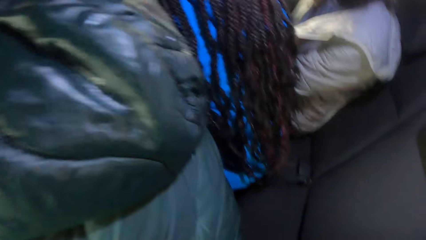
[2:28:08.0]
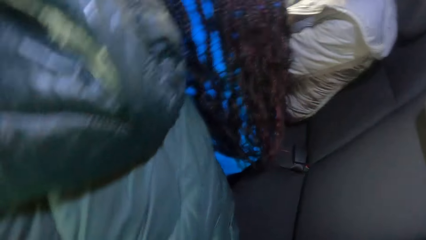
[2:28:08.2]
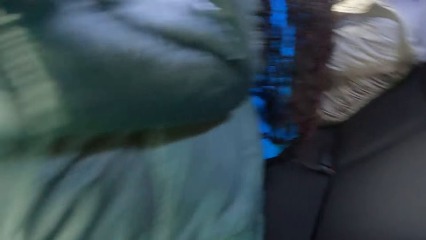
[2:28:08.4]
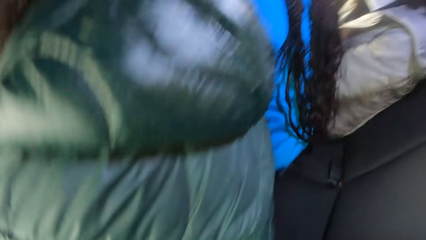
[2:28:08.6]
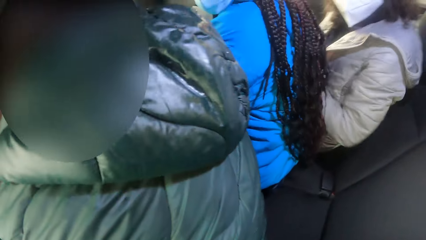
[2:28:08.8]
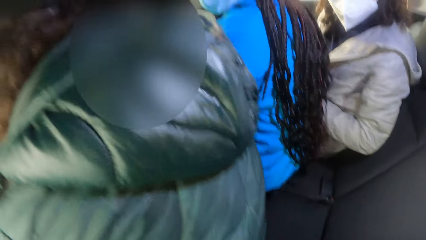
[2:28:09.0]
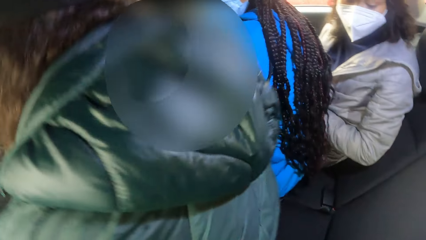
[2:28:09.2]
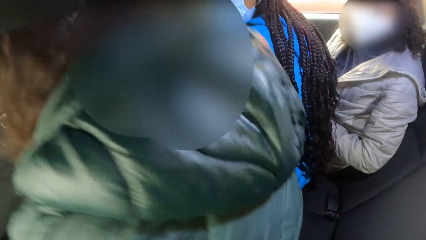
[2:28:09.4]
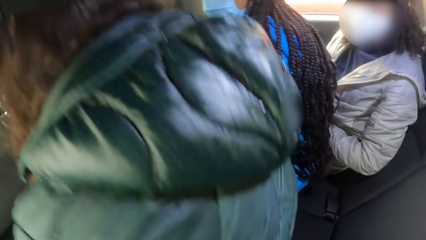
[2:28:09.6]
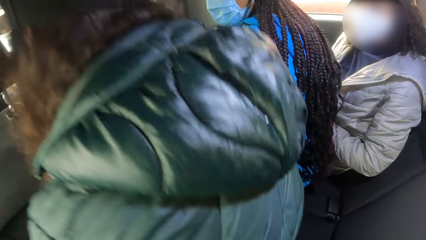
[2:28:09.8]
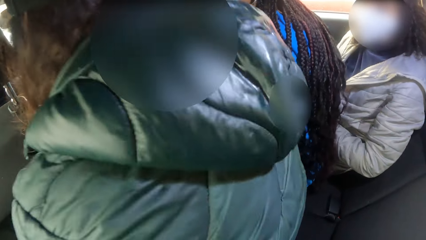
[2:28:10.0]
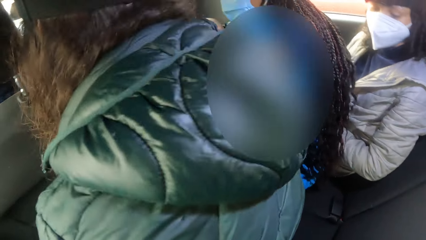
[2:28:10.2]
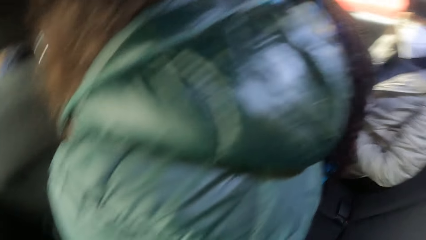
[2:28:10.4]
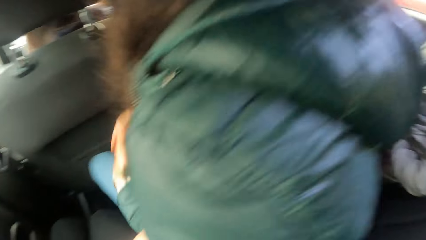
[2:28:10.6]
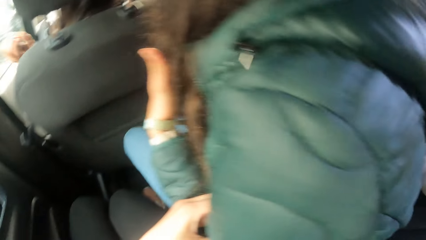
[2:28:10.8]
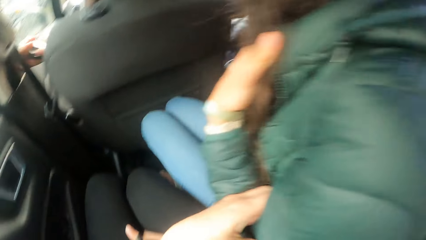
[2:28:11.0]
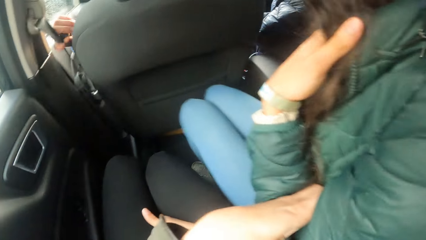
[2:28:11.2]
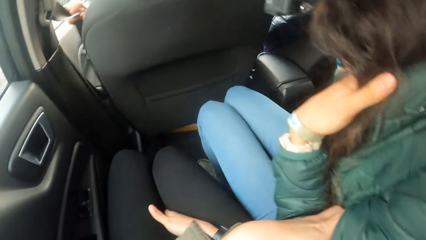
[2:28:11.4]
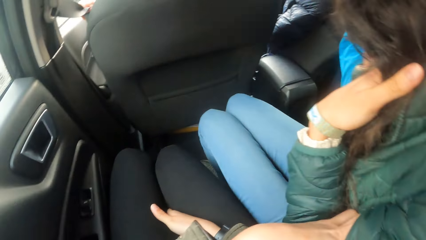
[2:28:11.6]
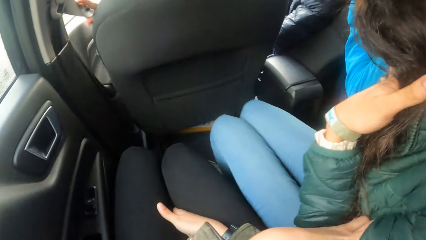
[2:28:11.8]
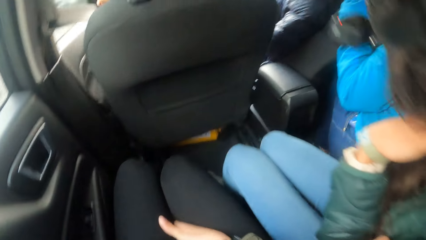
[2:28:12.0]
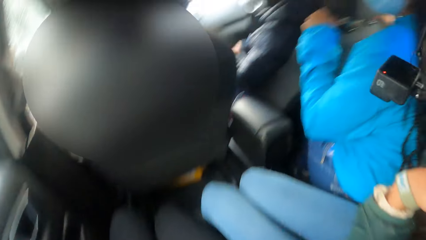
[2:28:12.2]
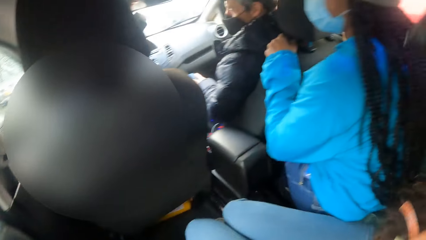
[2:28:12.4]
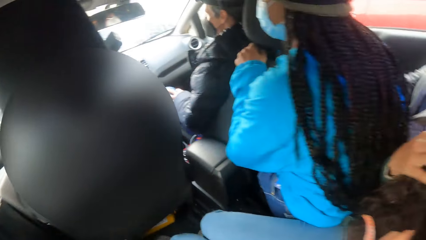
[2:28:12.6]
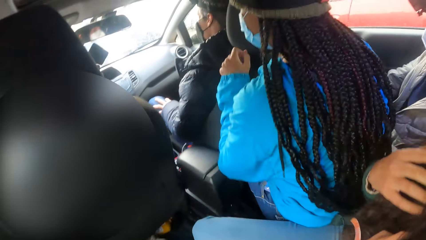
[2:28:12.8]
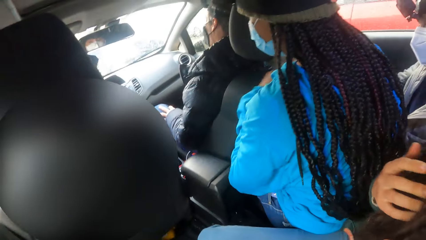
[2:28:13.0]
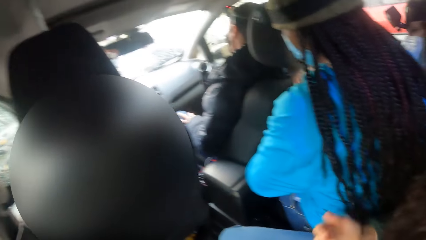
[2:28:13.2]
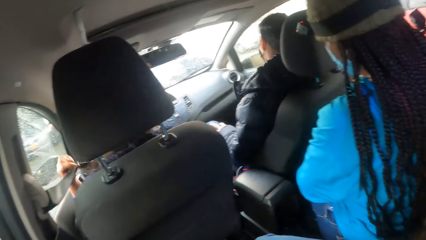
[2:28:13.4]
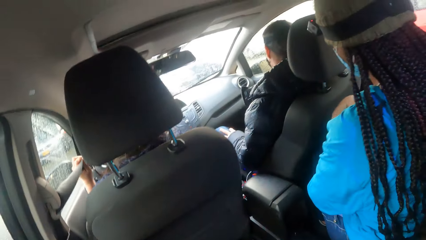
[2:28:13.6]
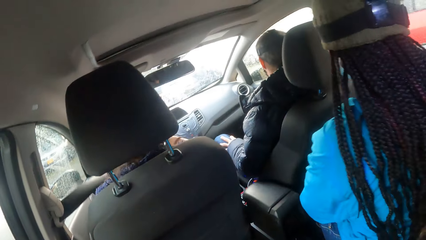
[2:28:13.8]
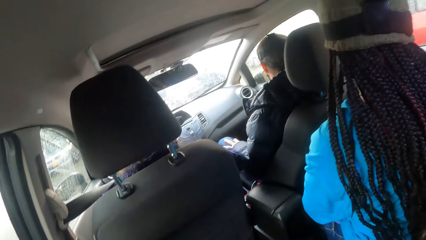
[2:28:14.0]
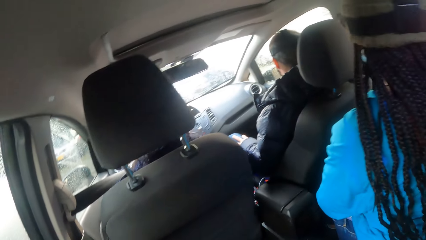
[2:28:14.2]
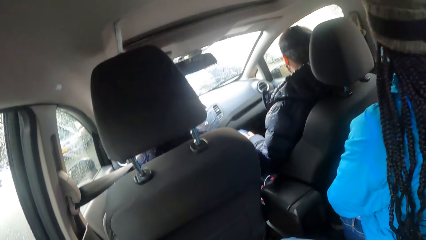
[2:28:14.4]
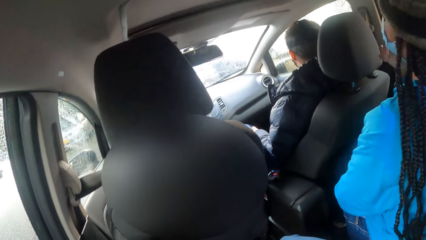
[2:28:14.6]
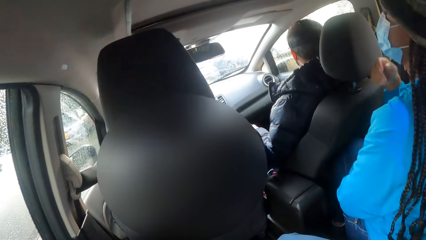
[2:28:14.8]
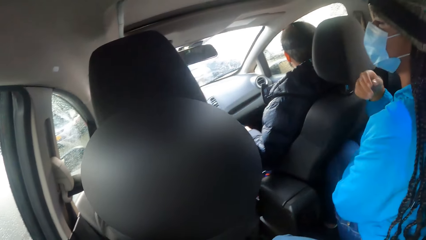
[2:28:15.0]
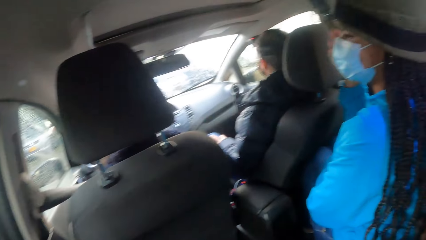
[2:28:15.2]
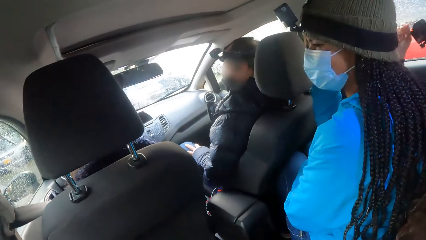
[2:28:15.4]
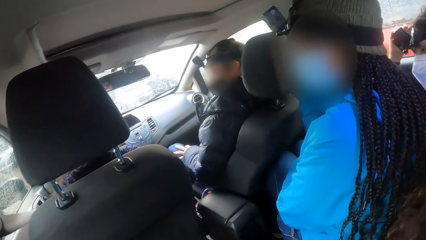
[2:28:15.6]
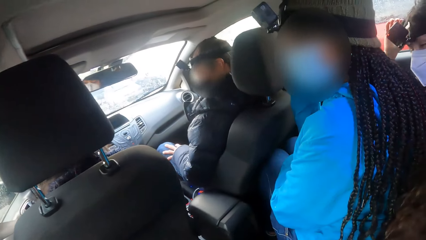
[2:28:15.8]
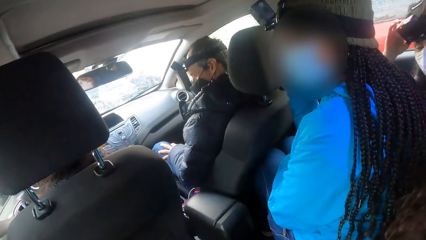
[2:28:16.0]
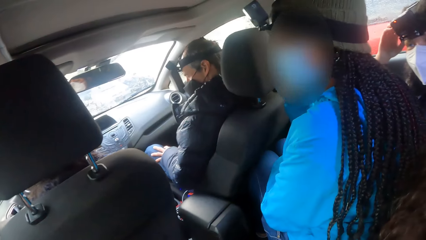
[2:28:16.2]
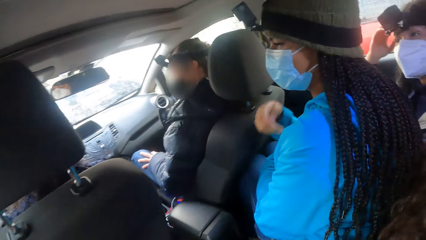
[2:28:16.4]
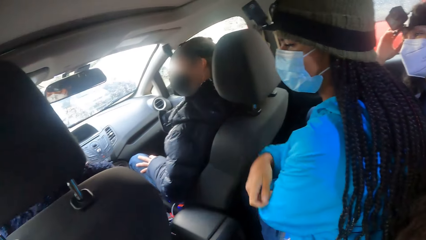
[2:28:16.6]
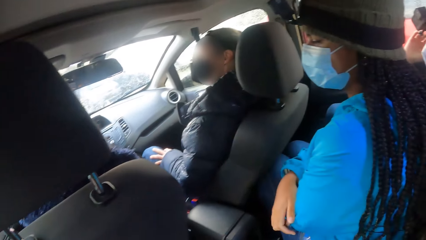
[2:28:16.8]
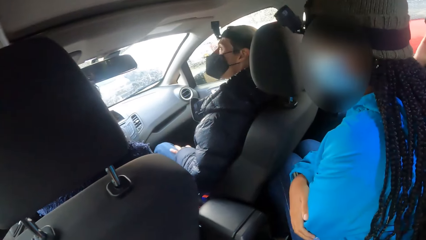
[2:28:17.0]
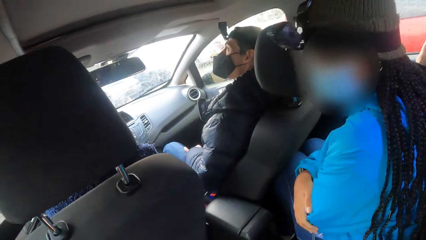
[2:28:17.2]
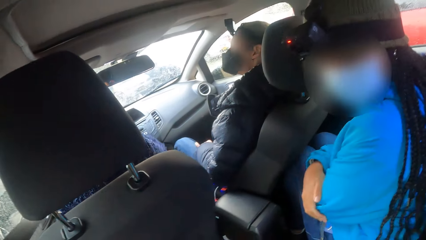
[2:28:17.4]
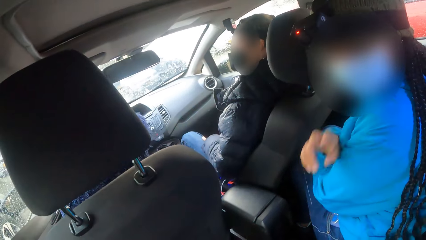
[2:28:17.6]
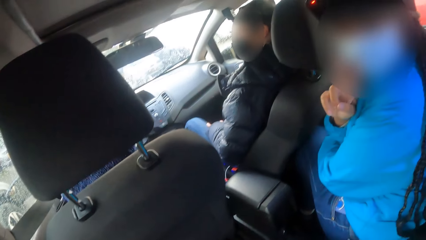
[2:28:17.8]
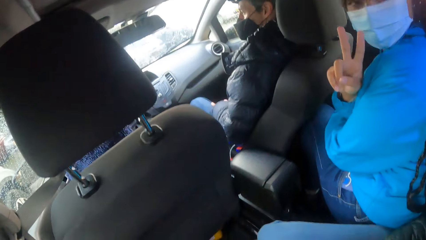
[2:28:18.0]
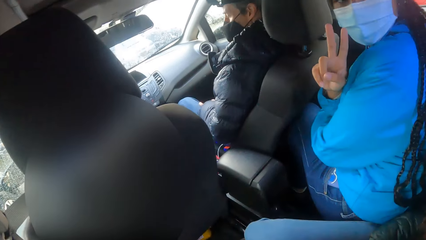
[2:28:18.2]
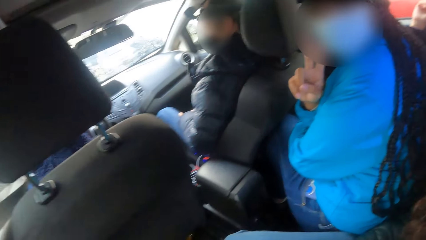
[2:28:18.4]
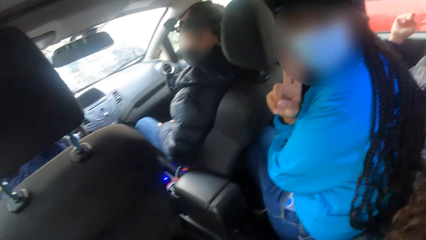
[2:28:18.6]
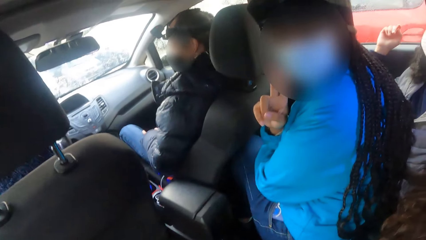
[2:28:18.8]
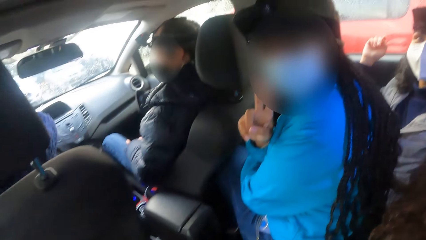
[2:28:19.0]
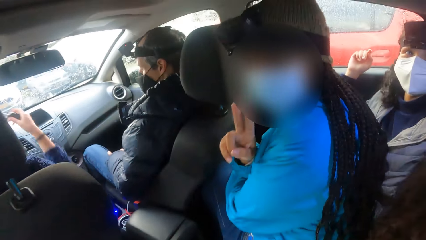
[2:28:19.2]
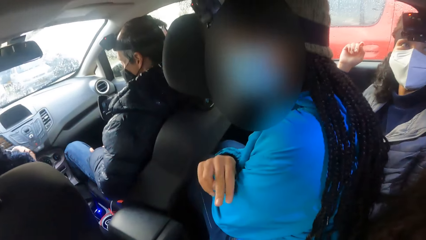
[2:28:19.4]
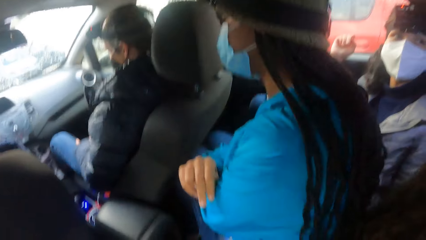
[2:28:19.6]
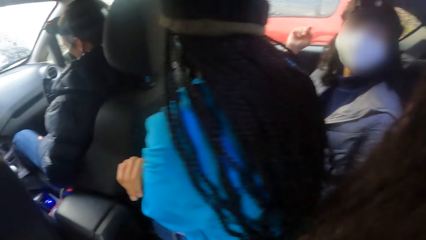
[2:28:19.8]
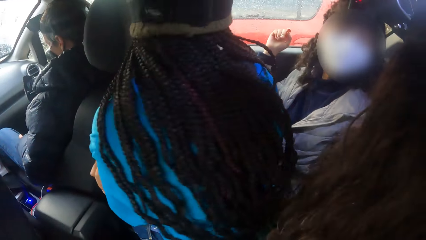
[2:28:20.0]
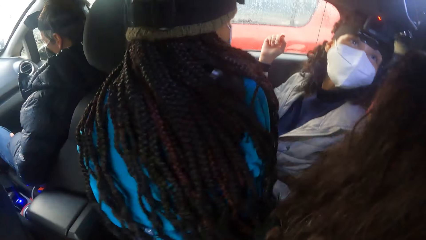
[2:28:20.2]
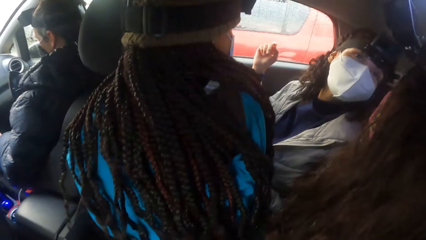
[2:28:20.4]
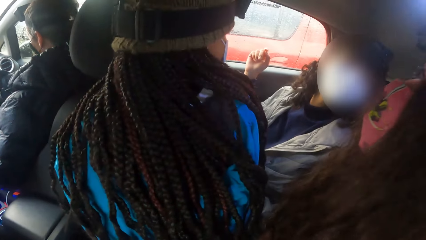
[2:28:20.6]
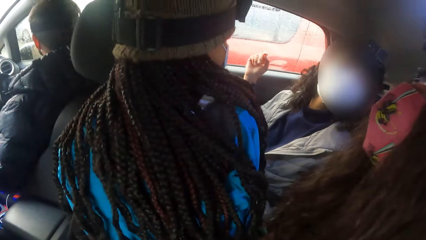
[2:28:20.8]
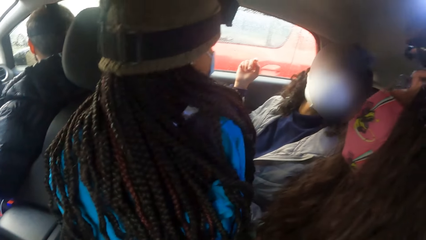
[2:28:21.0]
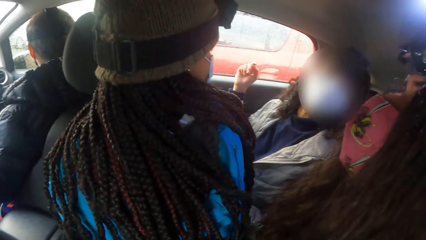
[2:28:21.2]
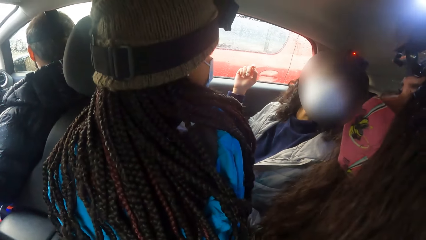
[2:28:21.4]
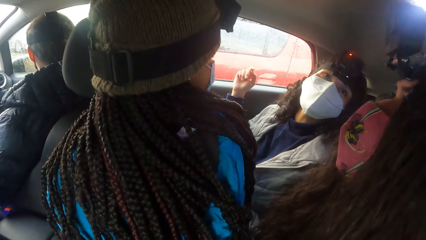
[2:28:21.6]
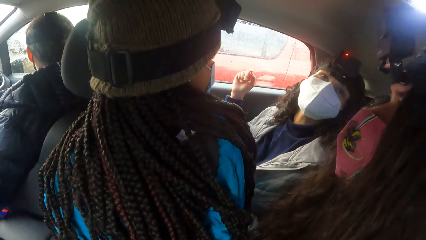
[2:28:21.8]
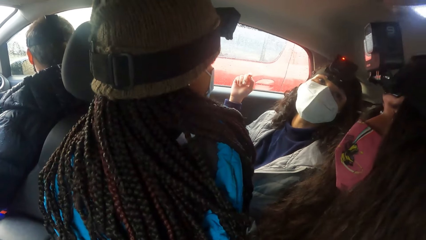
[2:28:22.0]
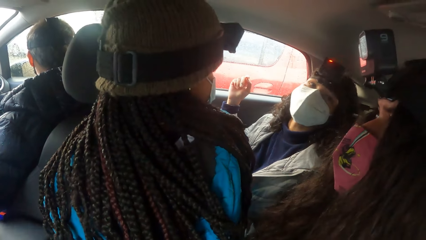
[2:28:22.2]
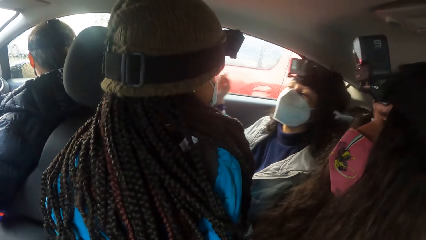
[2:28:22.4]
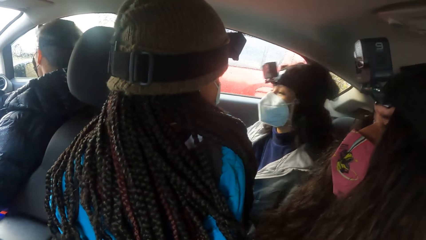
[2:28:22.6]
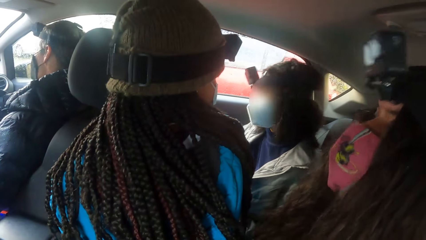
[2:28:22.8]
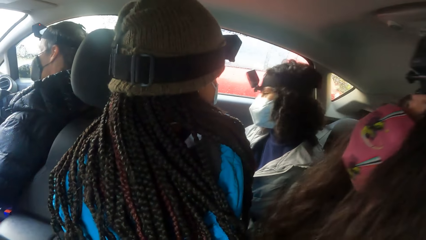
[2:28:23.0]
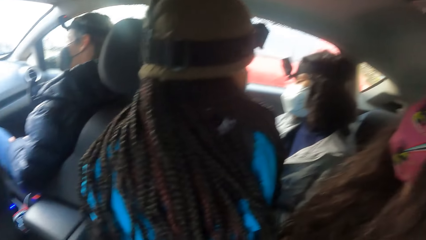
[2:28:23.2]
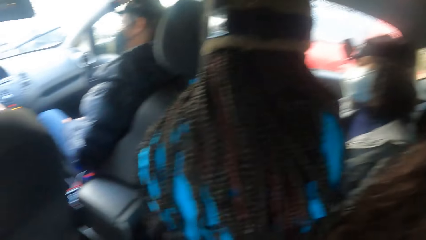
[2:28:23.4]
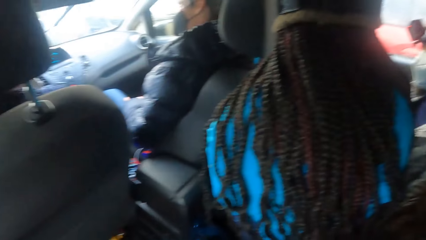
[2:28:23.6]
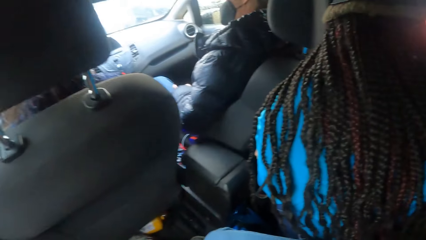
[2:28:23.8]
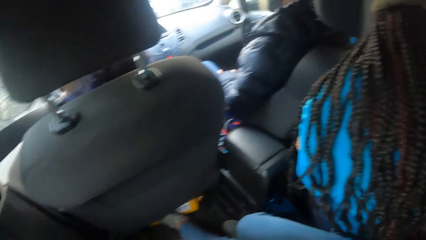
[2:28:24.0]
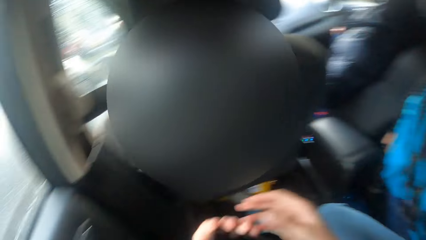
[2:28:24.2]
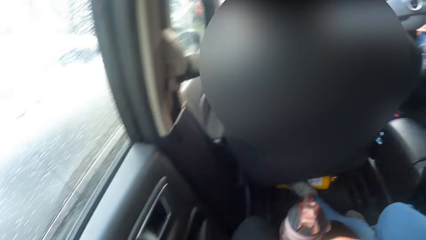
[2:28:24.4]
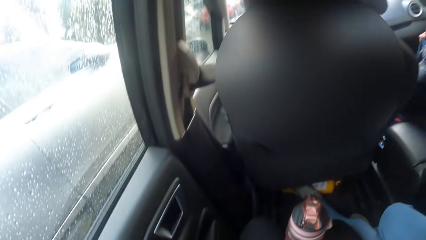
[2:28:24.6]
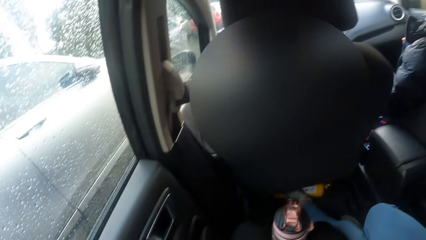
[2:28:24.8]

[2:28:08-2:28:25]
The woman bounces on the car seat. Another woman adjusts a seat belt with both hands. A third woman adjusts the camera on her head with her right hand. A fourth woman makes a peace sign with her right hand. The third woman checks the car light. The camera wearer looks at the lady.
